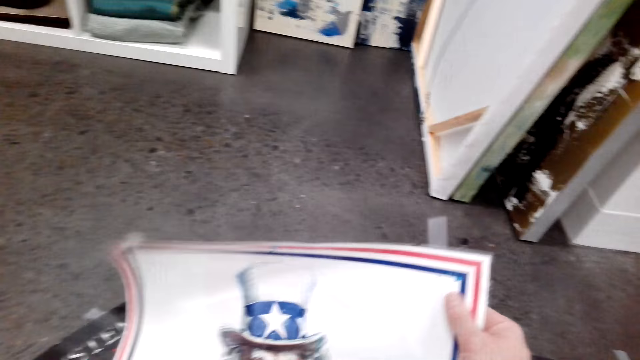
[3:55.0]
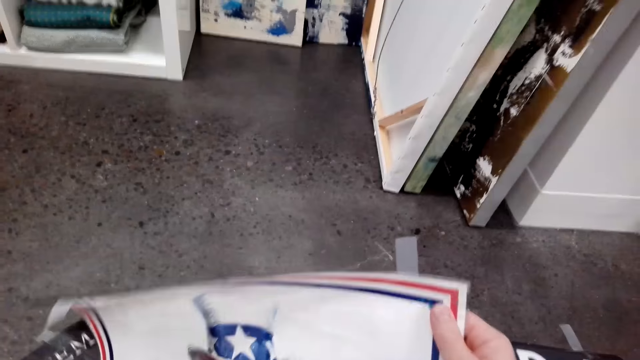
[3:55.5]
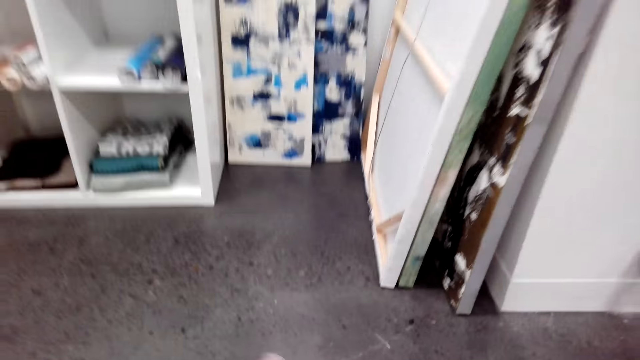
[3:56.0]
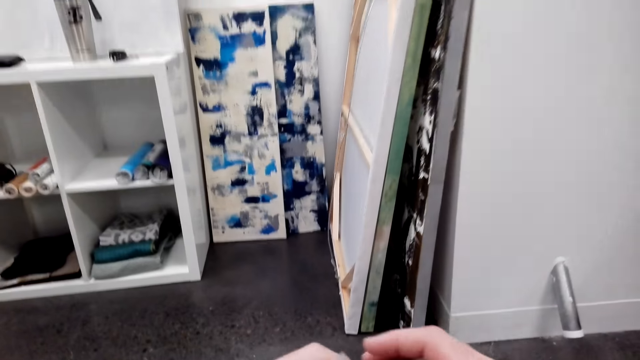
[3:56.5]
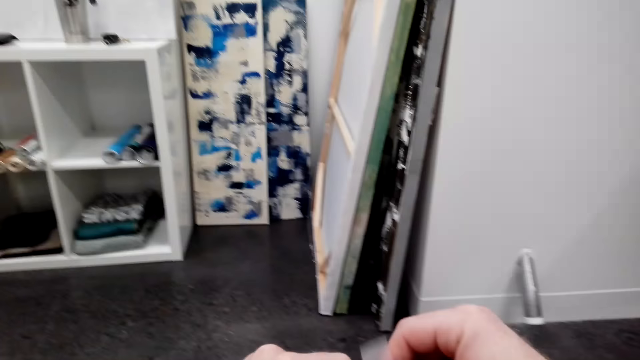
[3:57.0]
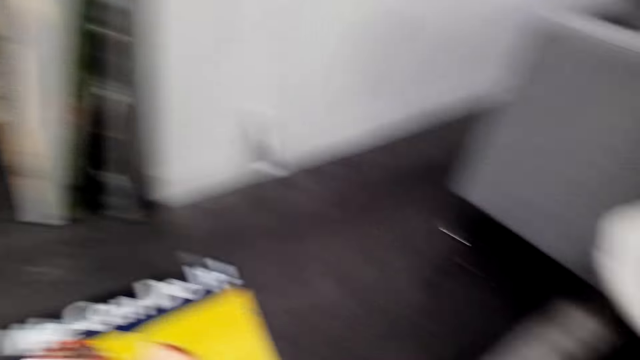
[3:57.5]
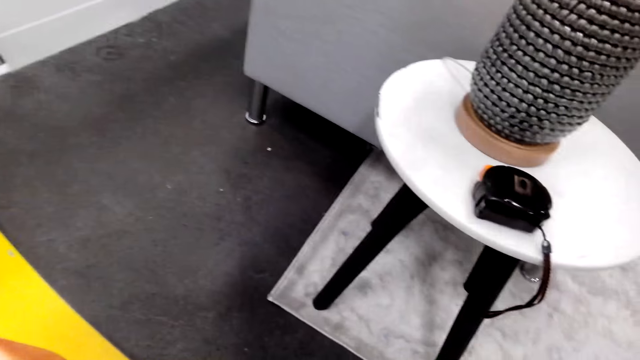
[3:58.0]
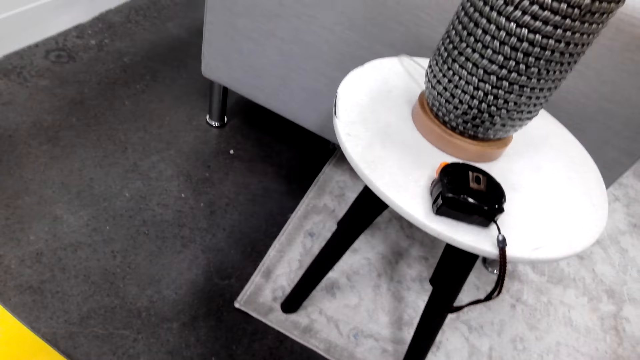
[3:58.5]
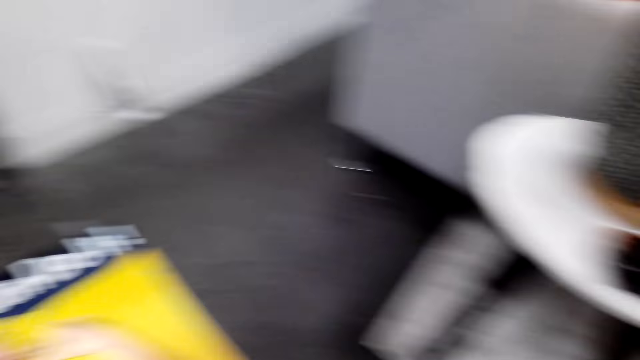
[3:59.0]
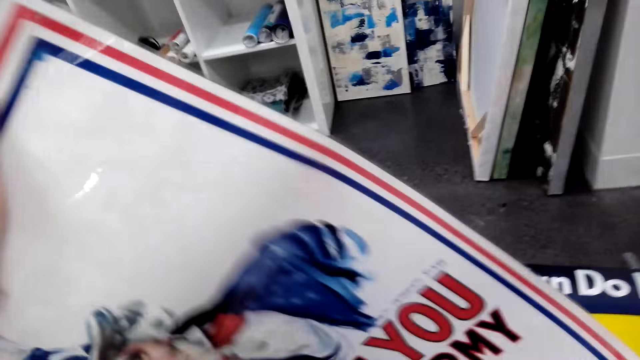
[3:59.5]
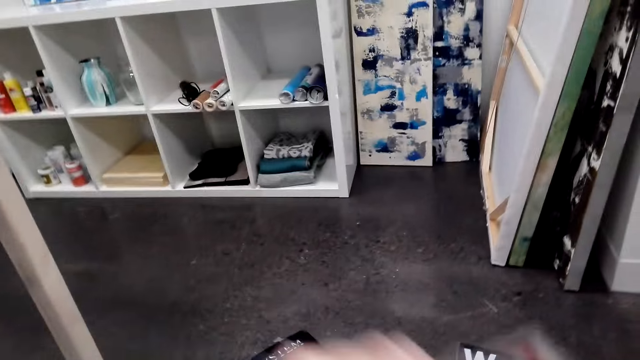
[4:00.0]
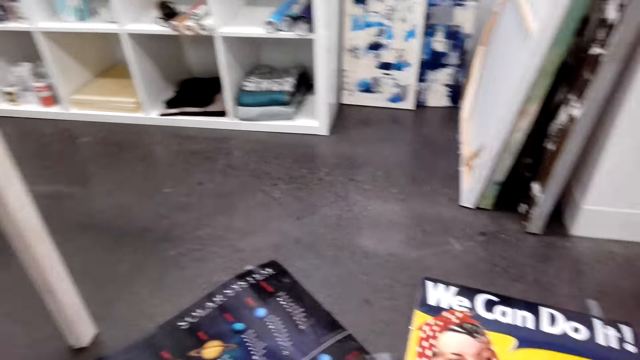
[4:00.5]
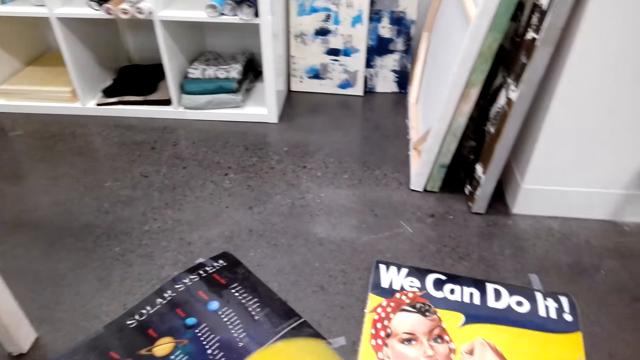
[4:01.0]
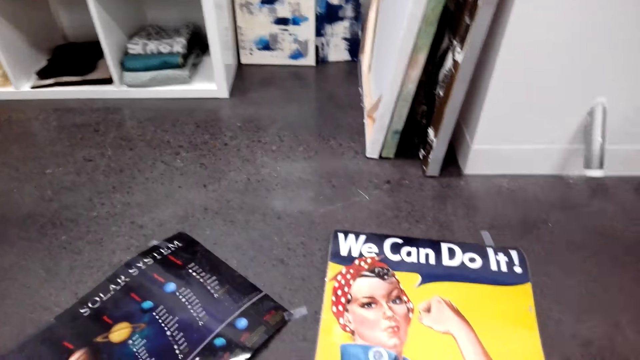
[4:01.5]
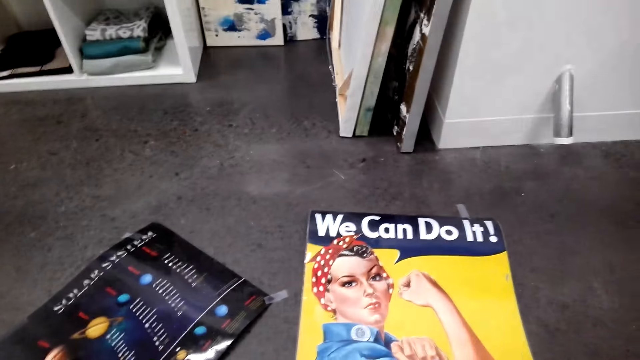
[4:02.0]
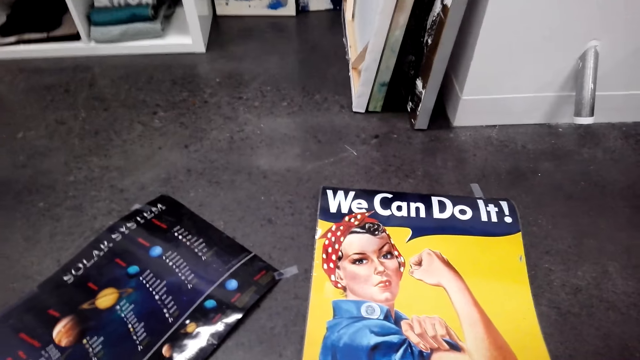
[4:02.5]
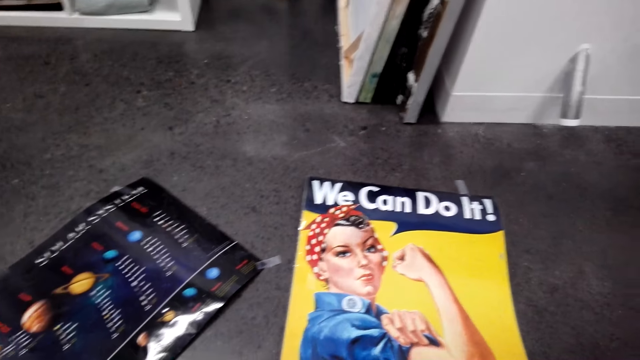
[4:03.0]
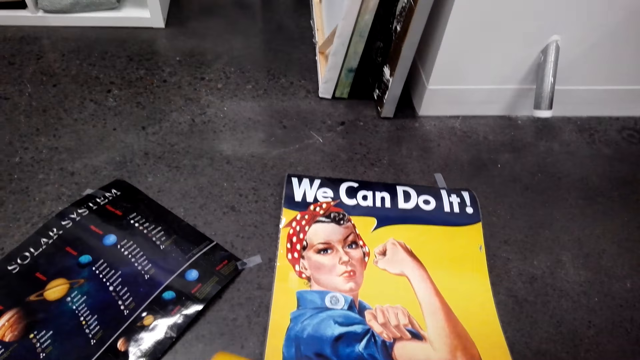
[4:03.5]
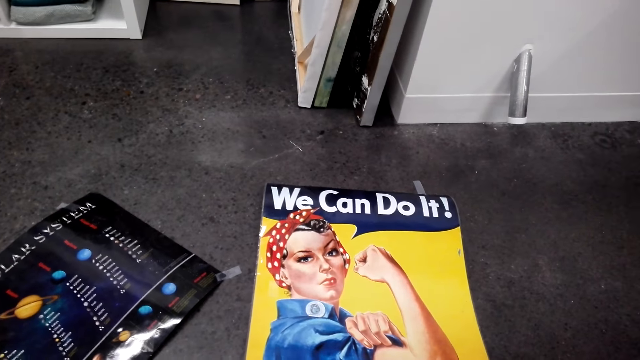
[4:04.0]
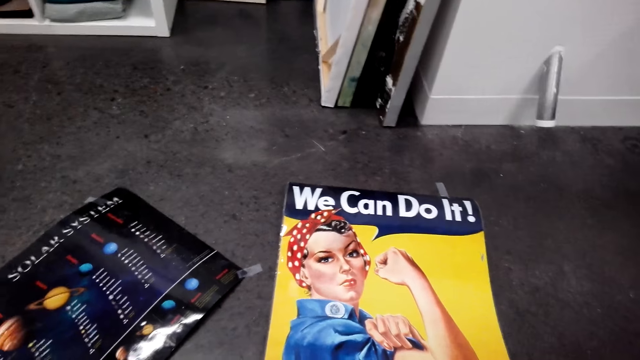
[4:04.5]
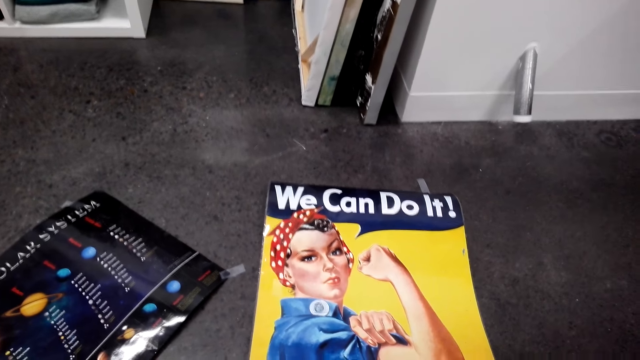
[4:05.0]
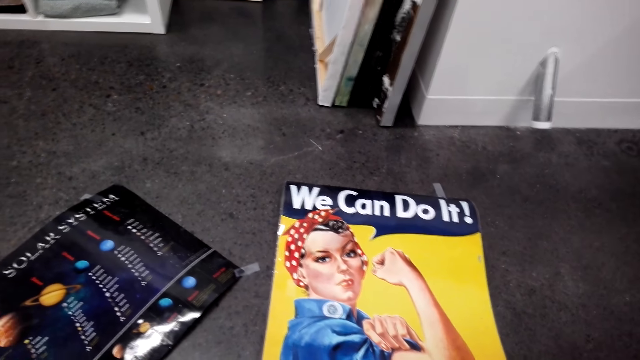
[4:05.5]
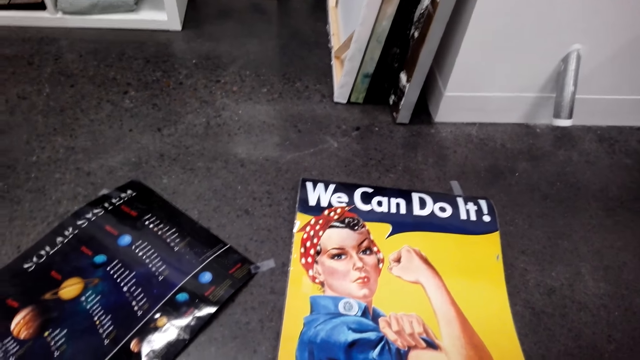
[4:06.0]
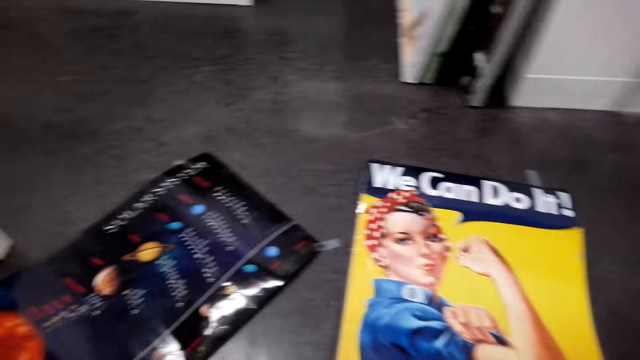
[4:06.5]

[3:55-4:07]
The camera wearer looks around. They hold the paper. They look around. They hold the wallpaper. They look around. They hold the paper. They look around.

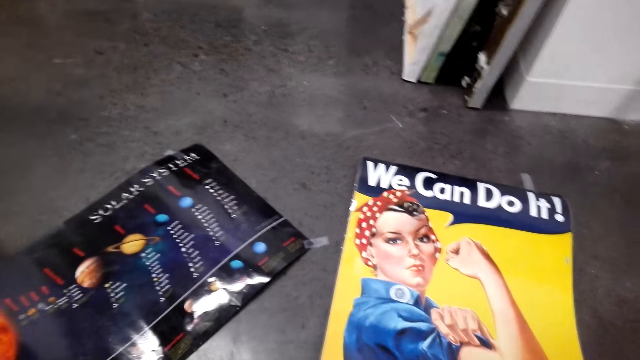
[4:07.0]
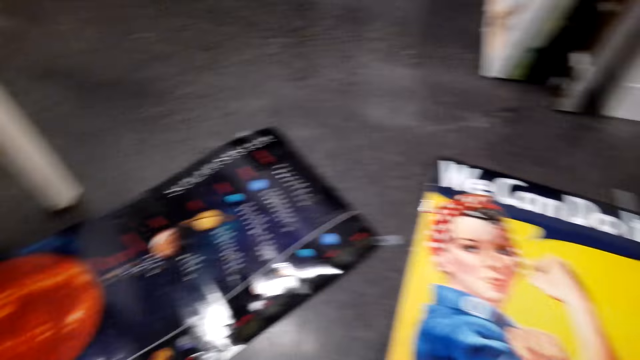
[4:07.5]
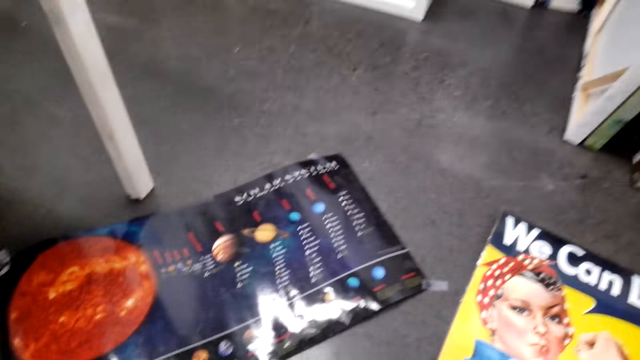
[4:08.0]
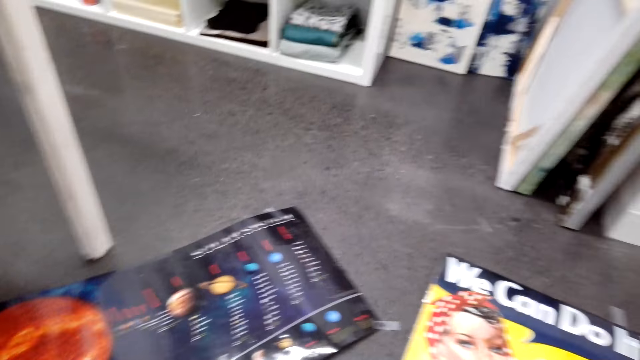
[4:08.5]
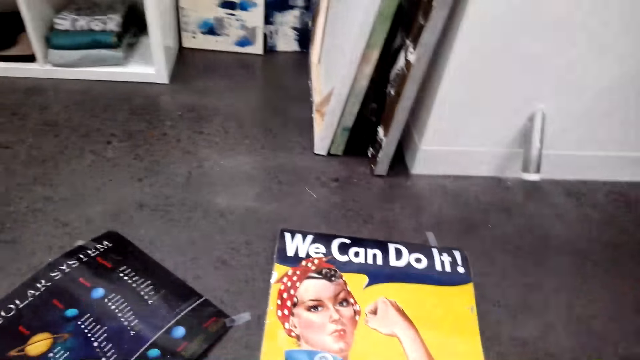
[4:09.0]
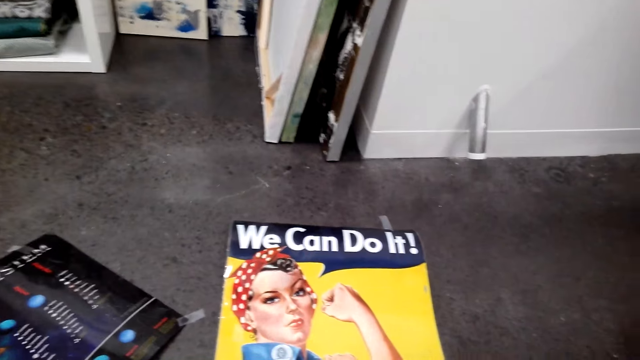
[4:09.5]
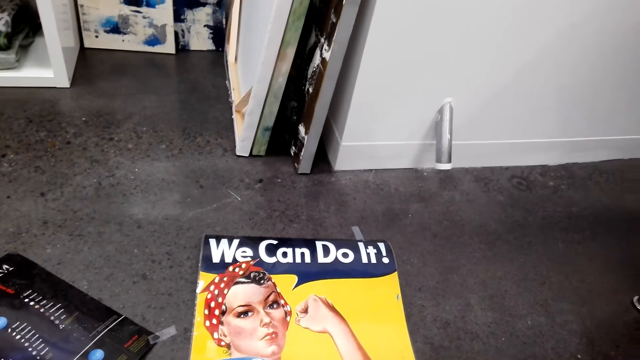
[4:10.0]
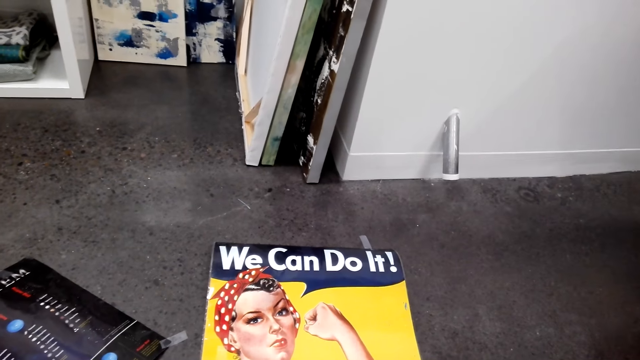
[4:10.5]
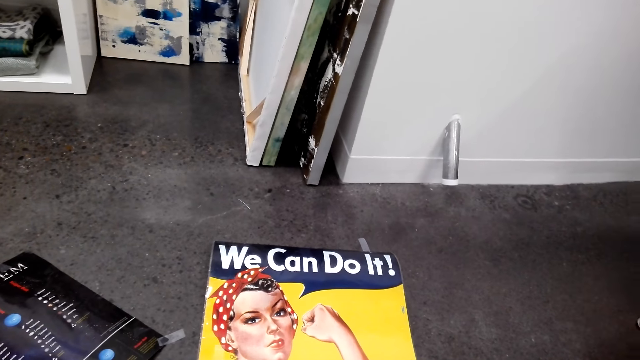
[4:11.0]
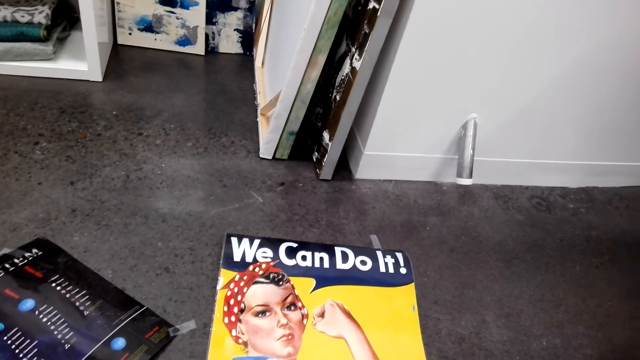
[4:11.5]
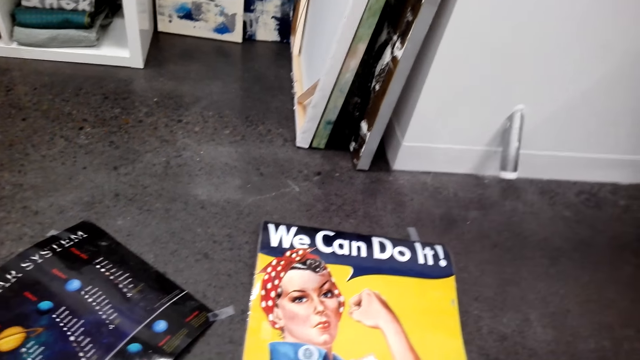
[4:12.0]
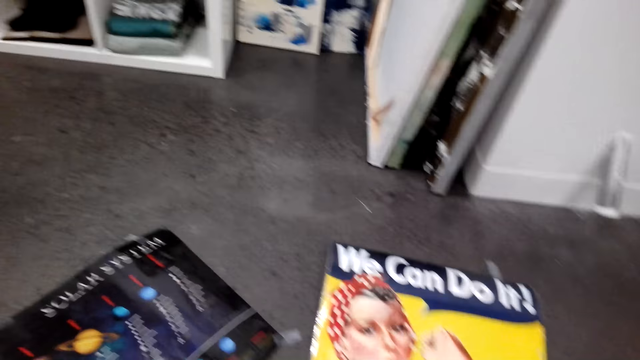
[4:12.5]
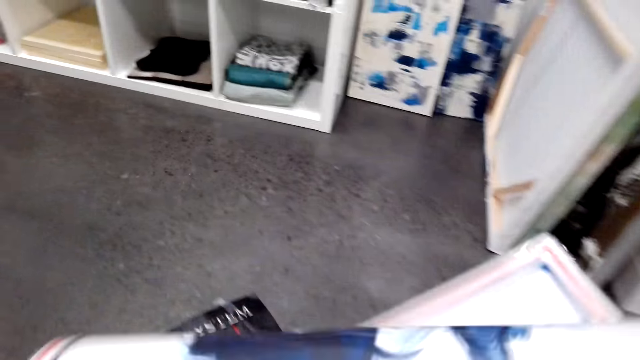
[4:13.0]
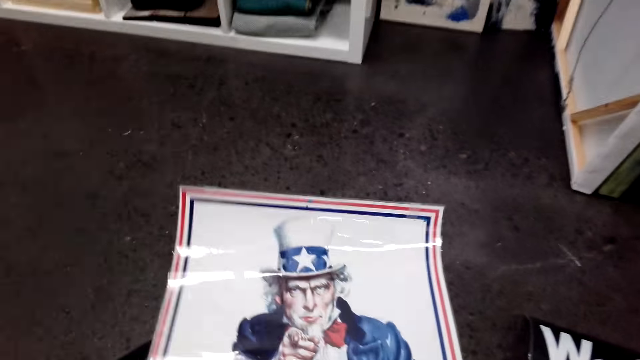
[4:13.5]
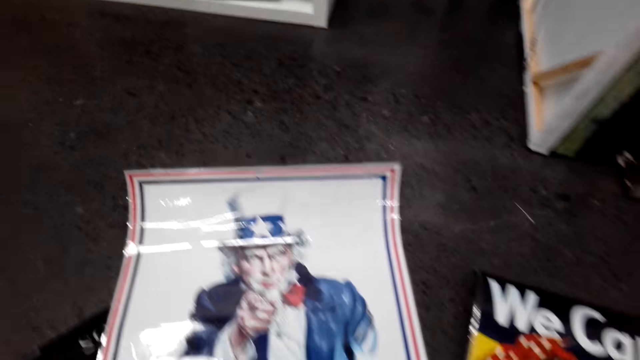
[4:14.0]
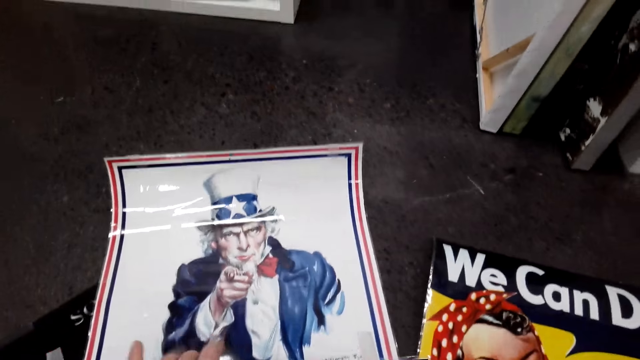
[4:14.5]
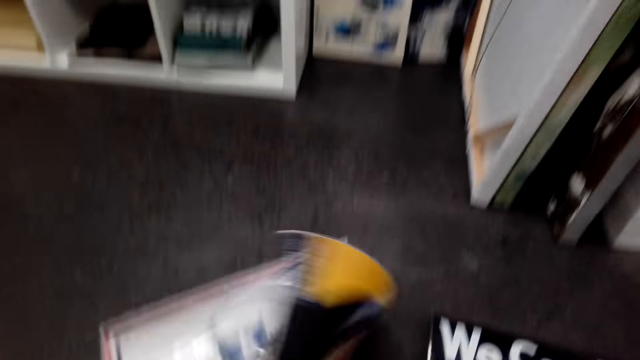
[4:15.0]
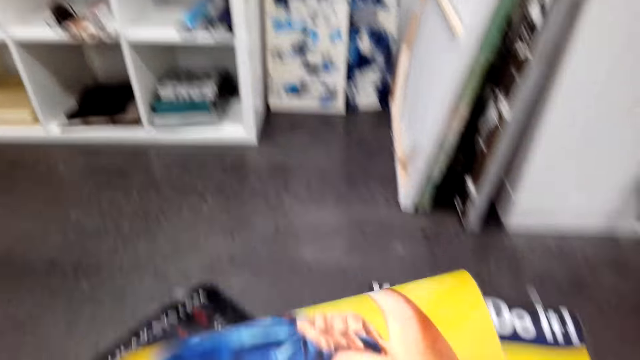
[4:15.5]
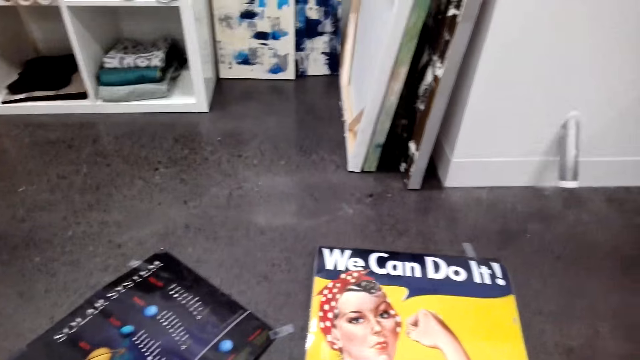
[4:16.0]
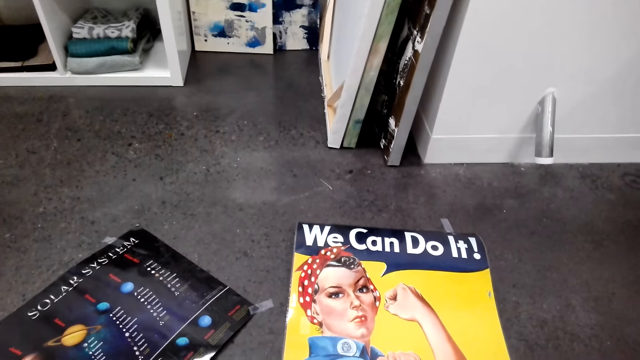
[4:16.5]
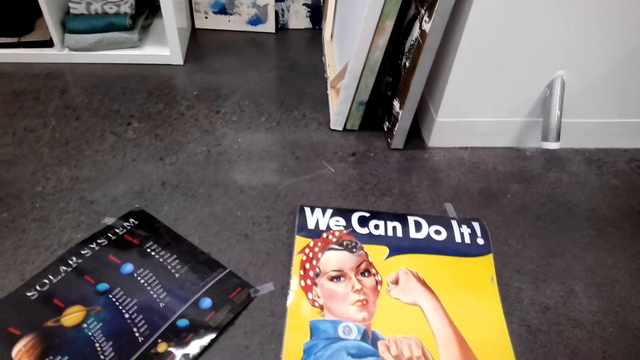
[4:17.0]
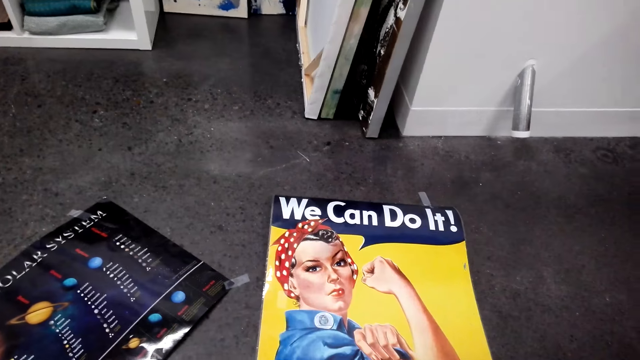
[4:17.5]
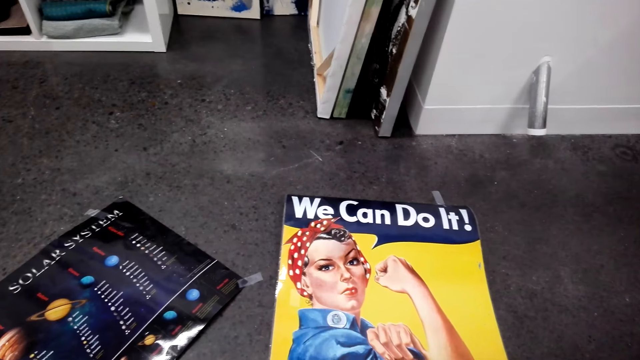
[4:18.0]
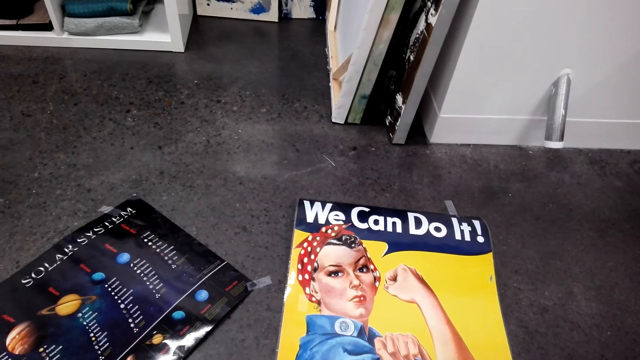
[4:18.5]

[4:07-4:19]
The camera wearer places the wallpaper on the floor. They look around. They turn the paper on the floor. They lift the wallpaper. They look around.
